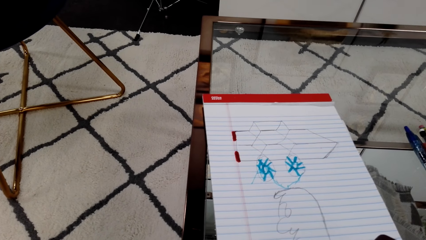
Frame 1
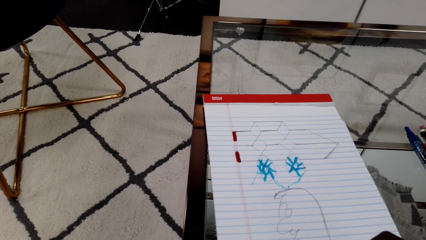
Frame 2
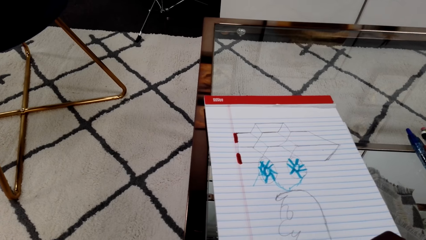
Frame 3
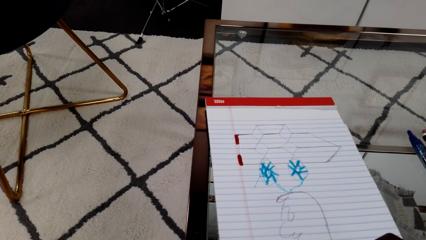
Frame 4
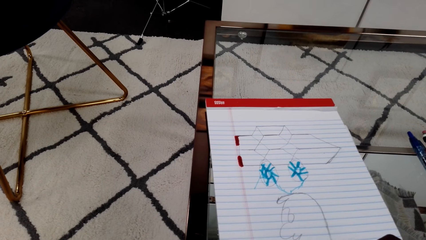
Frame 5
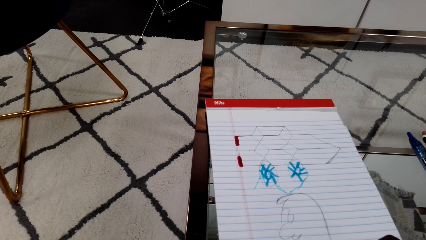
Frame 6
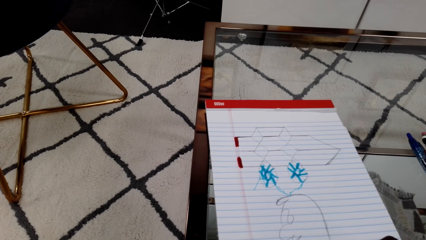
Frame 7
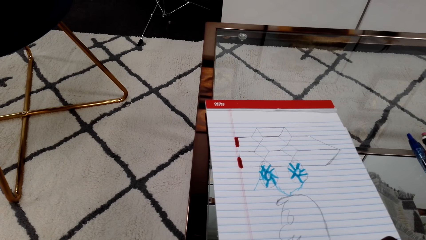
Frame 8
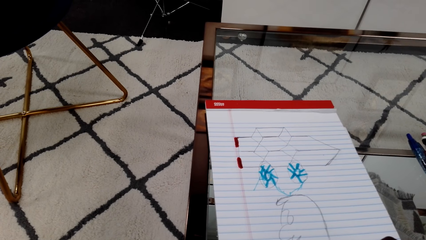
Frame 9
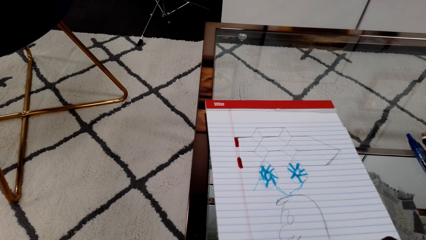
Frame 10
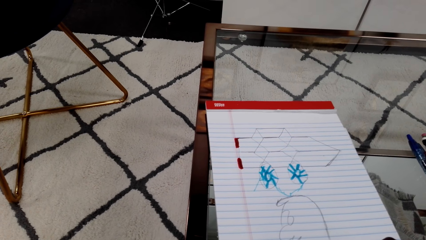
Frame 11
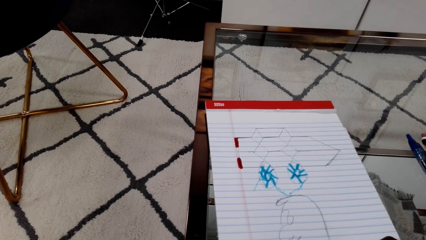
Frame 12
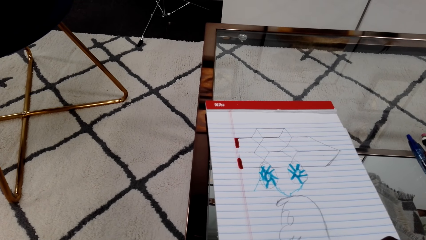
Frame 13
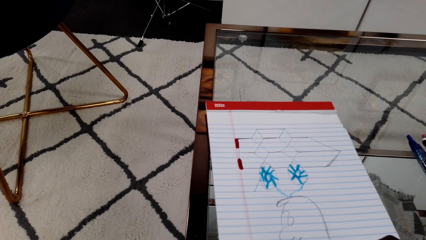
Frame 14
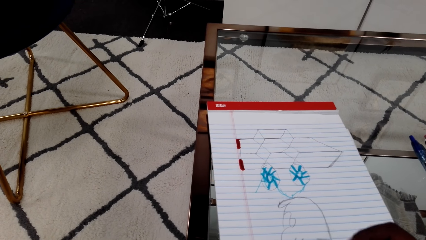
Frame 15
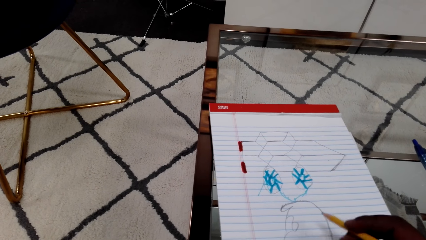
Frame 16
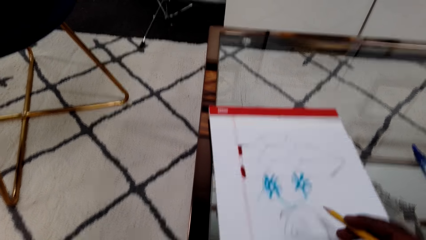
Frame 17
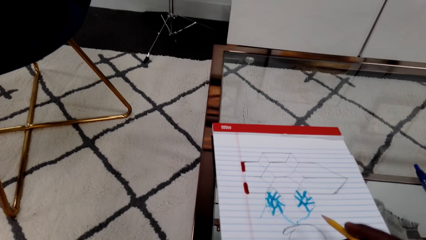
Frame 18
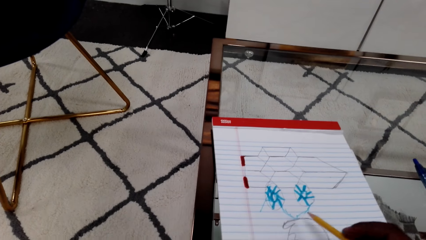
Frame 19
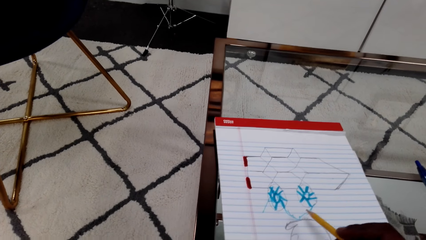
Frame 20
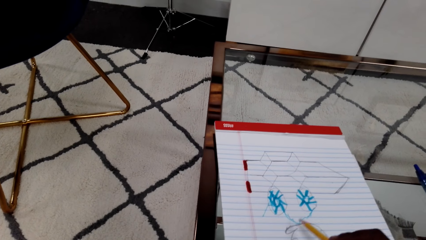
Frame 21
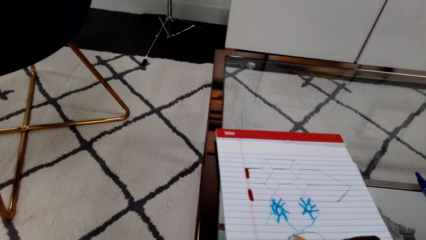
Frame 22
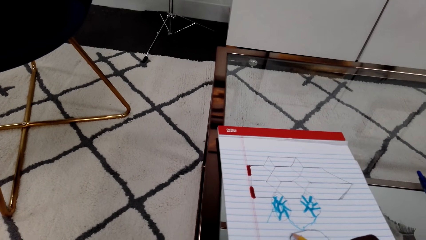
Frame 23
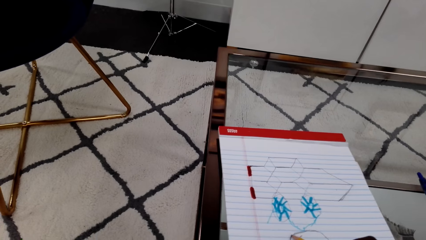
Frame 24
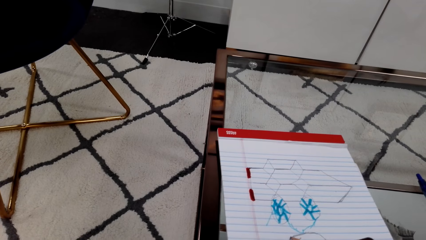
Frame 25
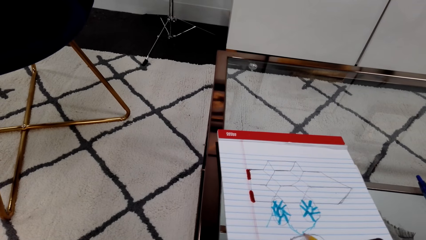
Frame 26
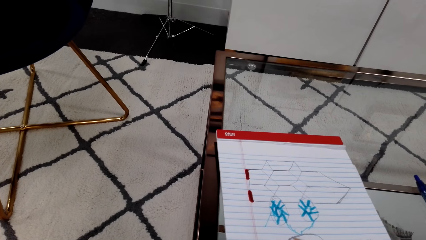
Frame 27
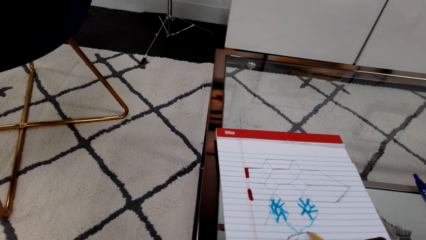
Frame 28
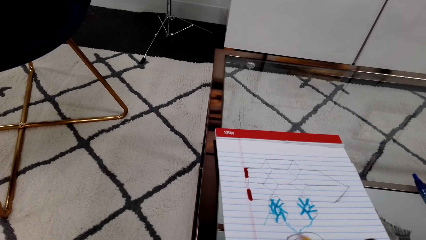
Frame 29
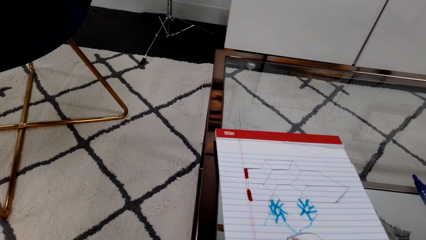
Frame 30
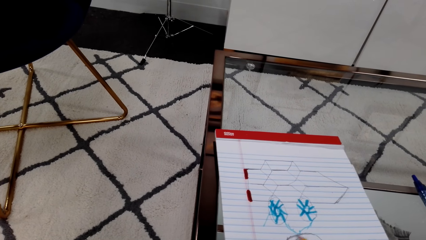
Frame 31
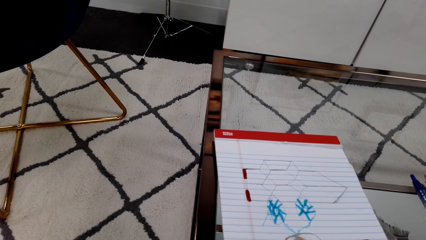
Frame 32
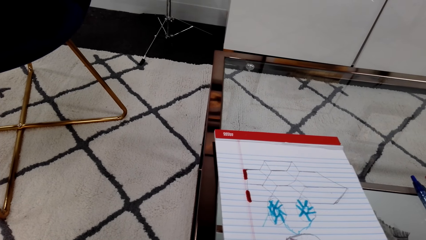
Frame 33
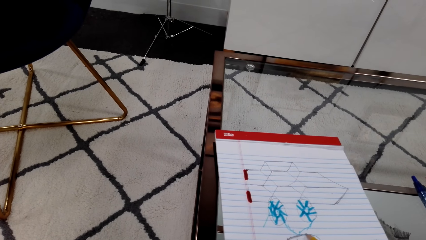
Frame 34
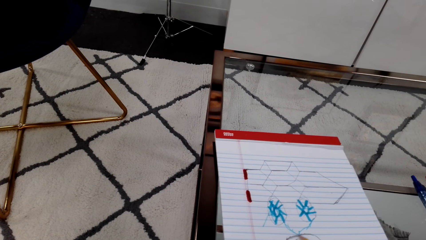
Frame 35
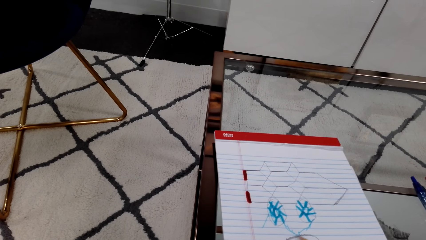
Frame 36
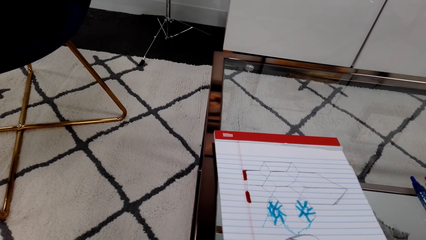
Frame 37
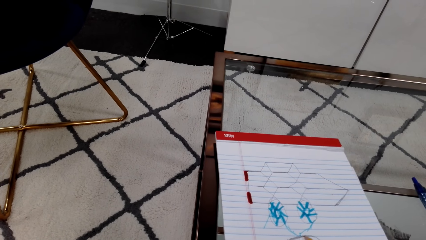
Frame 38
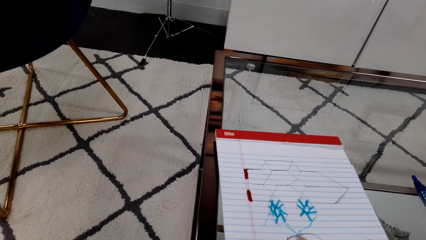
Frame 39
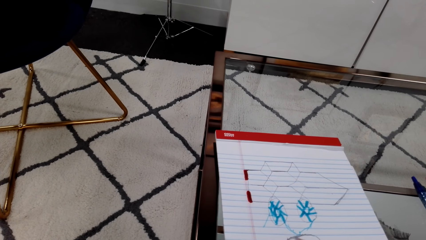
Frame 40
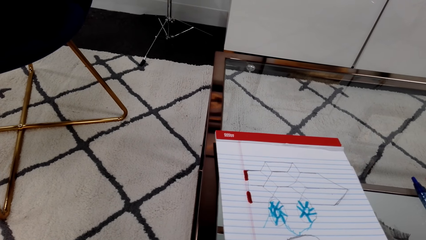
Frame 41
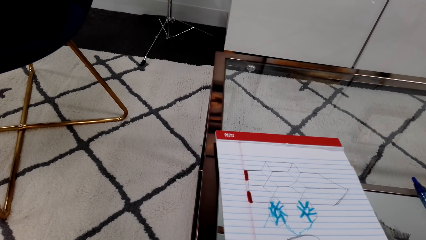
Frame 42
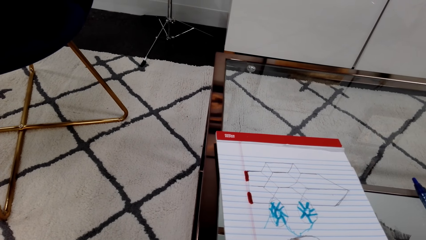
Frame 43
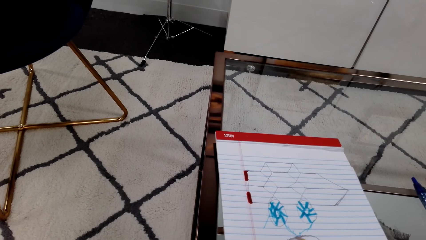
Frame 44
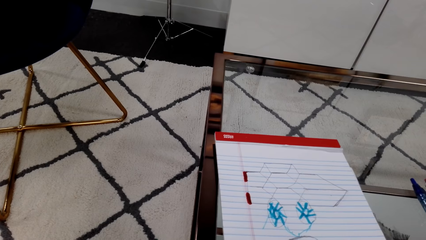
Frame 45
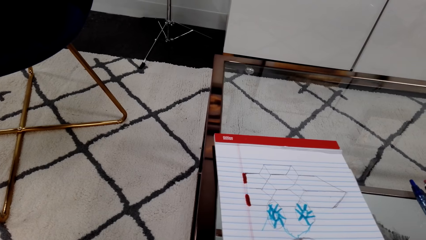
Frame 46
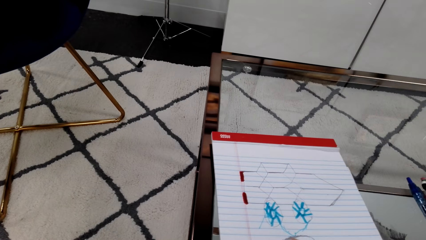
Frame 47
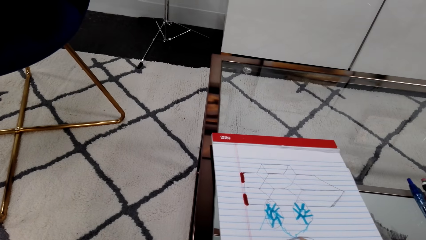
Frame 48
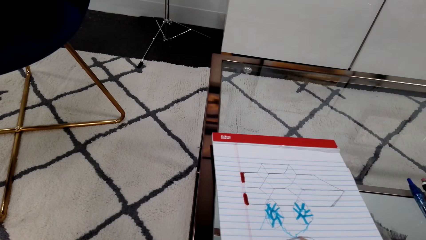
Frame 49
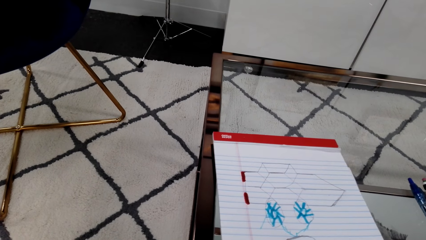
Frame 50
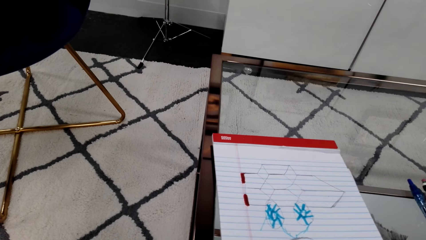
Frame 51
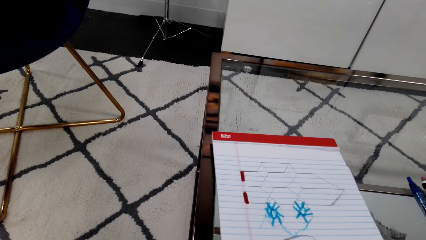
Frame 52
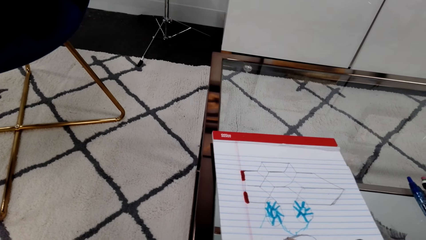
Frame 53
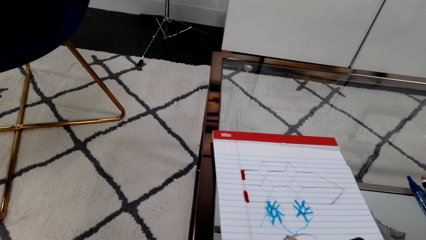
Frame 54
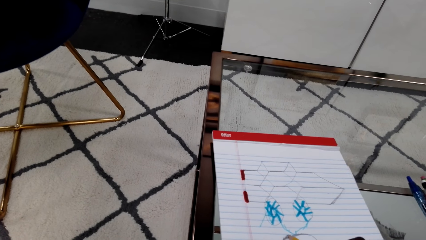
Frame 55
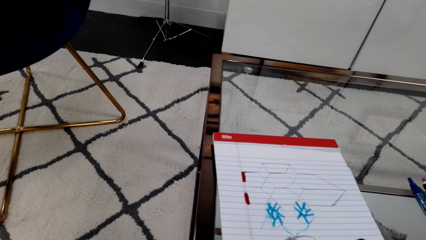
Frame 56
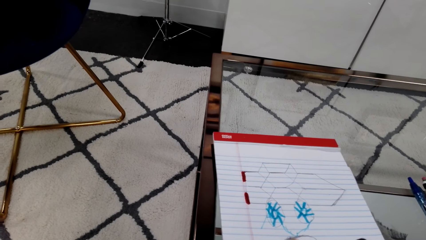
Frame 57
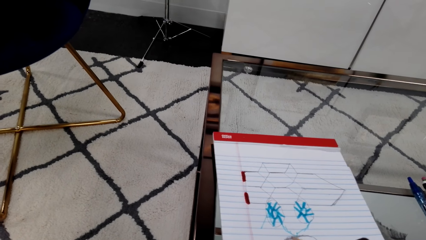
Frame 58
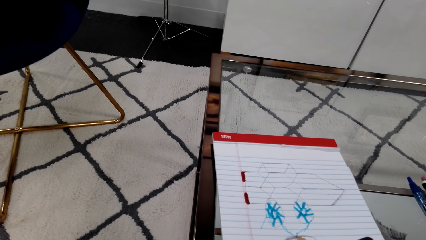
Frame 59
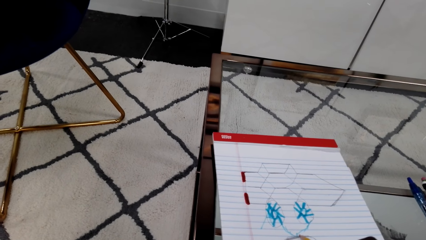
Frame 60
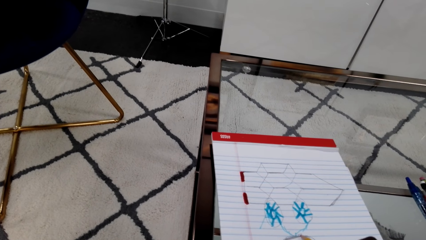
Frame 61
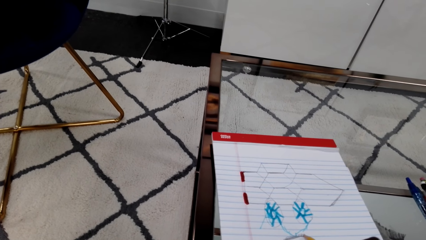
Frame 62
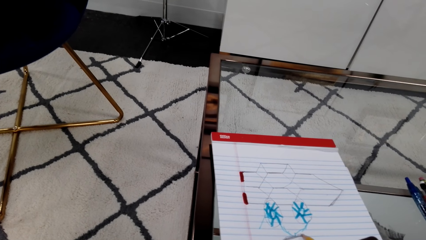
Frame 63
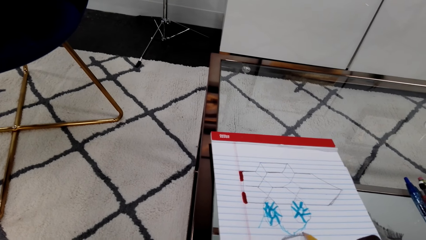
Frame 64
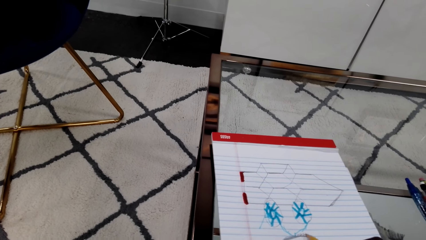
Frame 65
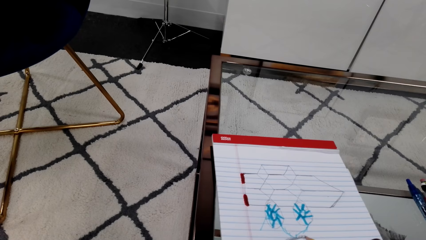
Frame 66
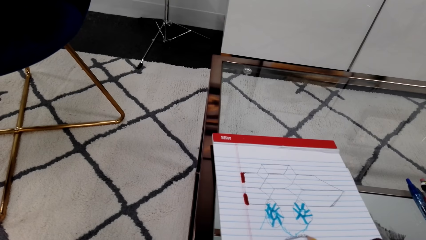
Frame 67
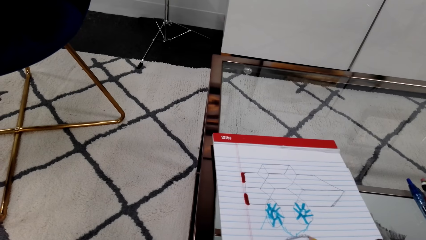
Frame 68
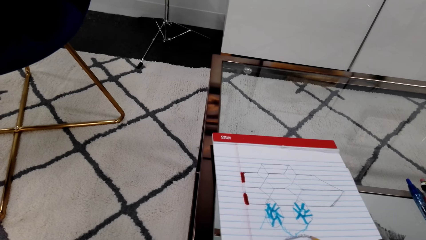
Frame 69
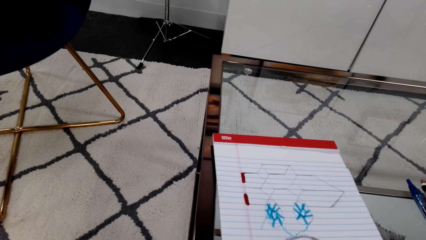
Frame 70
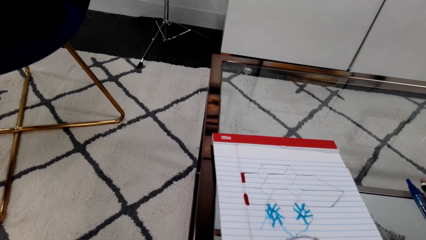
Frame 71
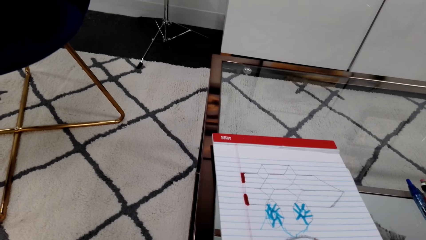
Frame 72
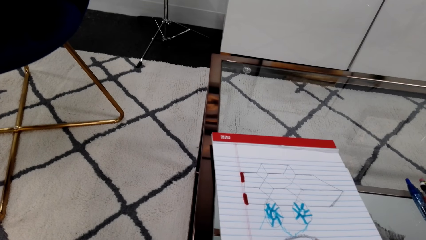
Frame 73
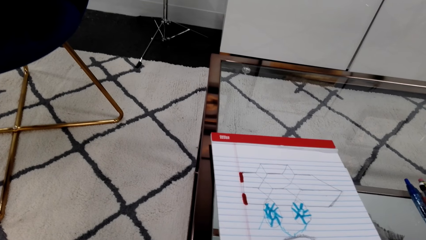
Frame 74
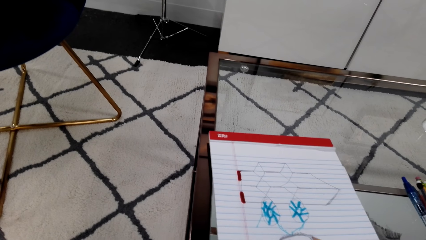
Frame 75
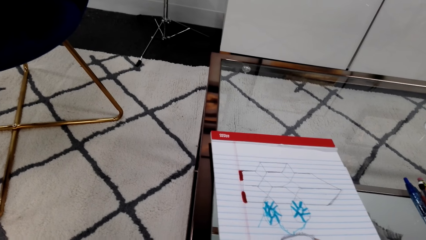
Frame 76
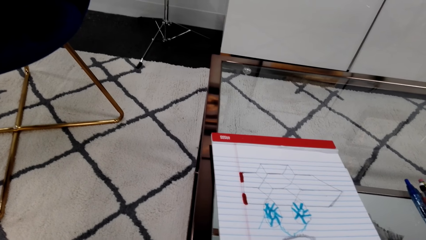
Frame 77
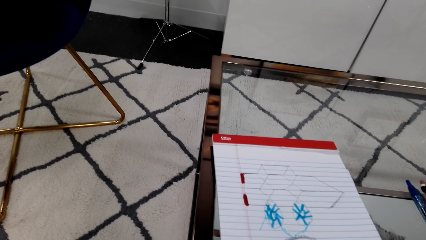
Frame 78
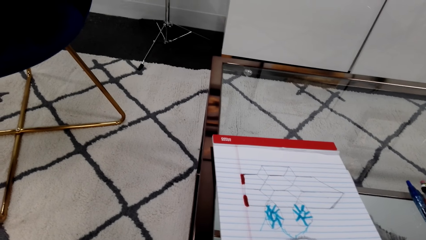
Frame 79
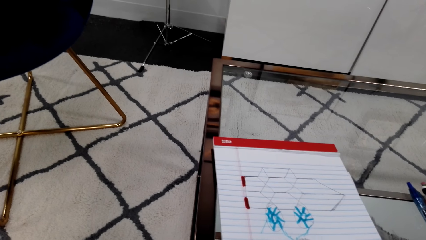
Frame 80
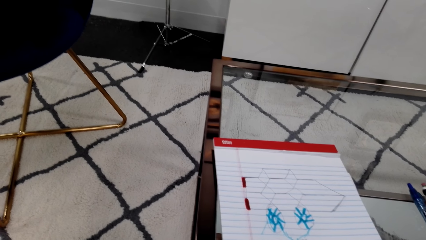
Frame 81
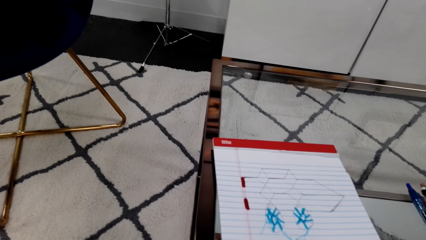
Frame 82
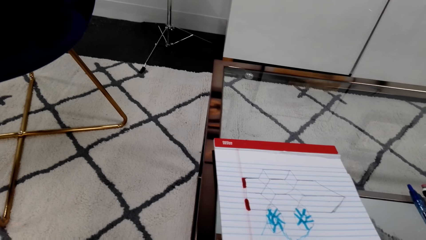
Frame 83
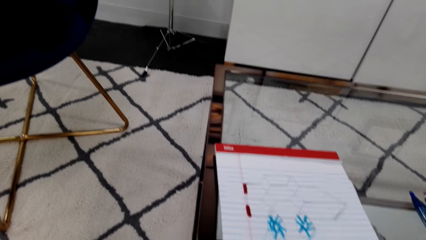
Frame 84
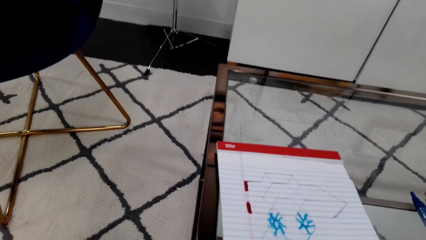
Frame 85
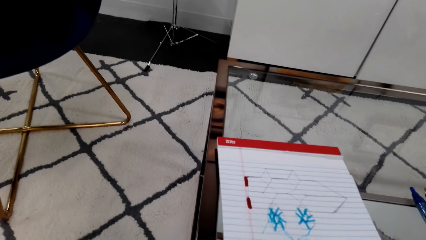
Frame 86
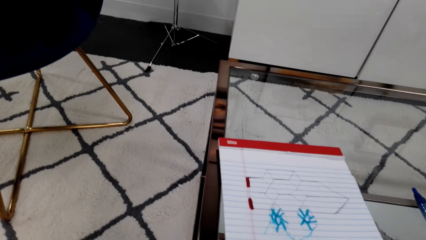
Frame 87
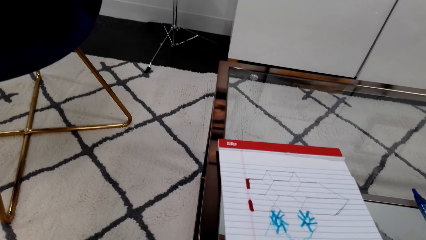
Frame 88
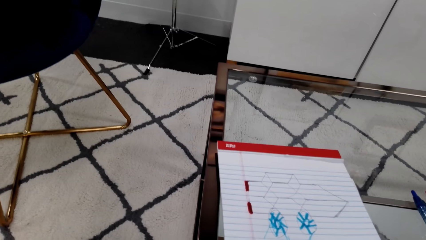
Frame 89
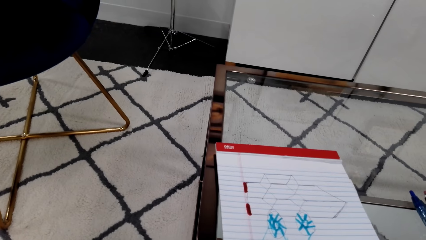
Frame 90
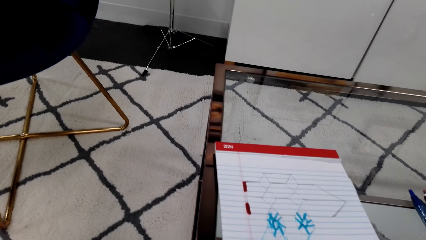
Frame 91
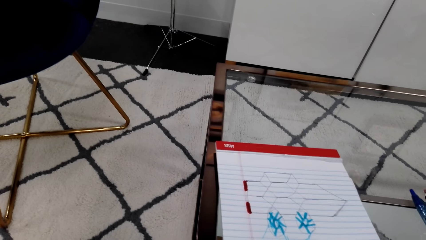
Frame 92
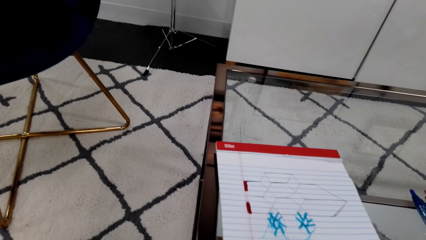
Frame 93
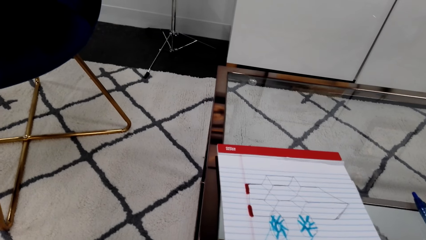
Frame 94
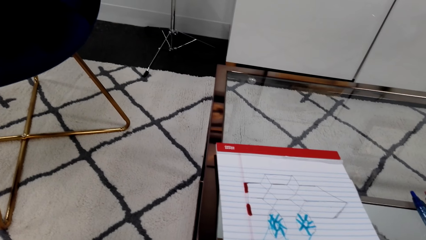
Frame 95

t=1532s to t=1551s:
The camera wearer stops drawing. They talk. They draw. A person talks. The camera wearer talks.
